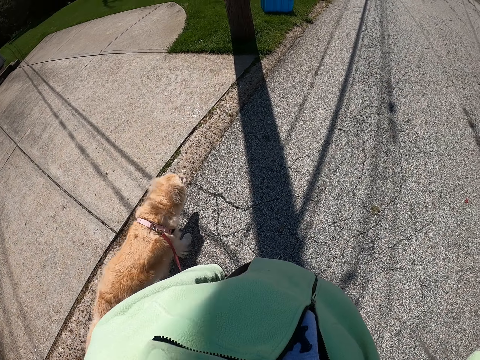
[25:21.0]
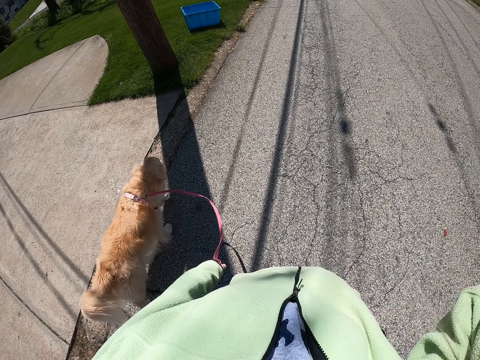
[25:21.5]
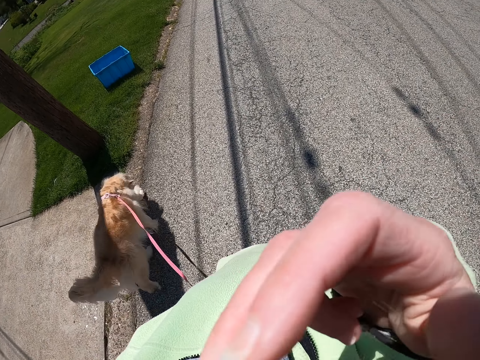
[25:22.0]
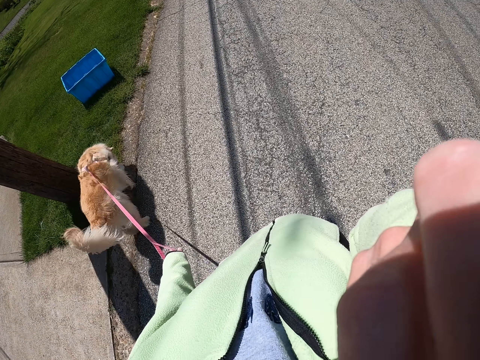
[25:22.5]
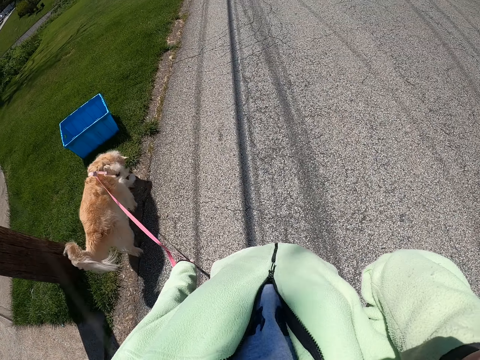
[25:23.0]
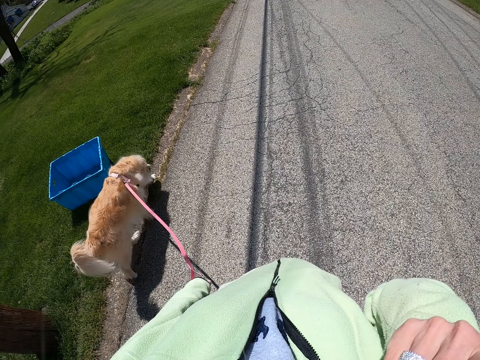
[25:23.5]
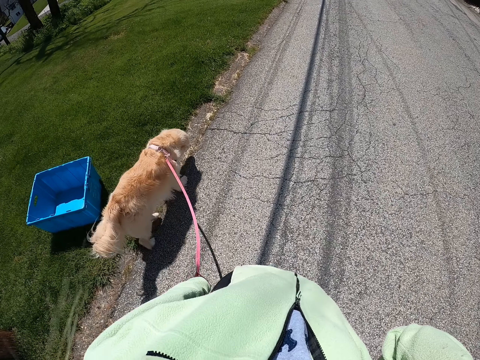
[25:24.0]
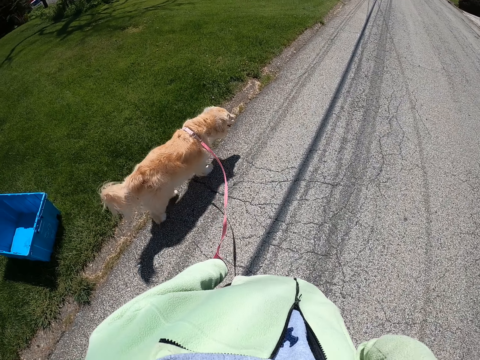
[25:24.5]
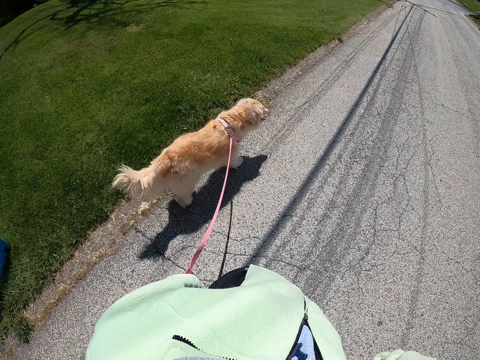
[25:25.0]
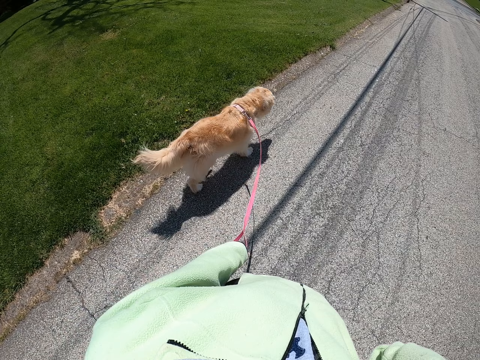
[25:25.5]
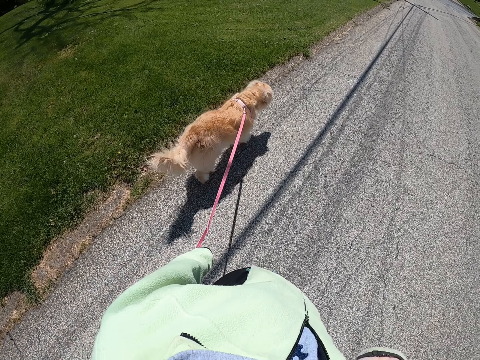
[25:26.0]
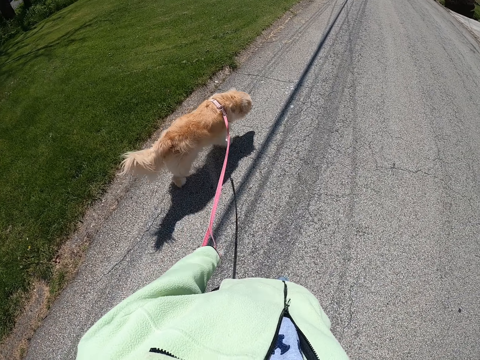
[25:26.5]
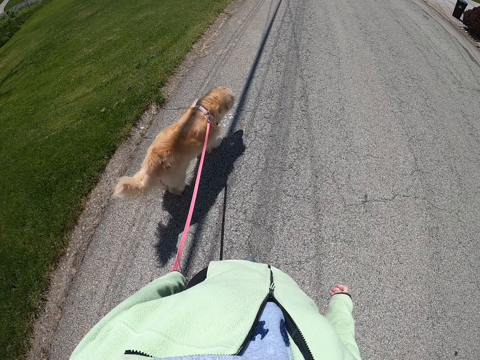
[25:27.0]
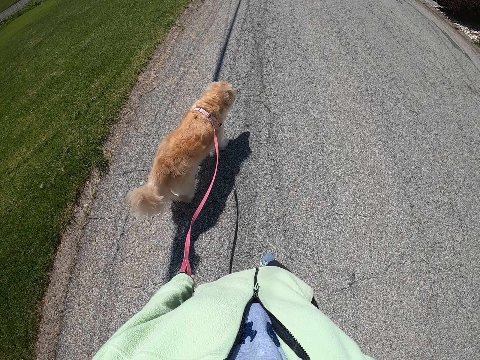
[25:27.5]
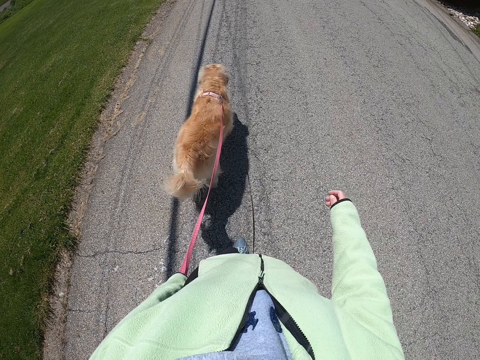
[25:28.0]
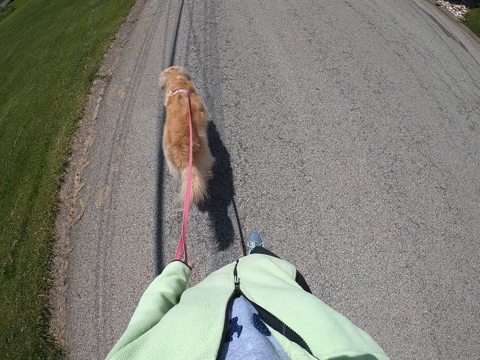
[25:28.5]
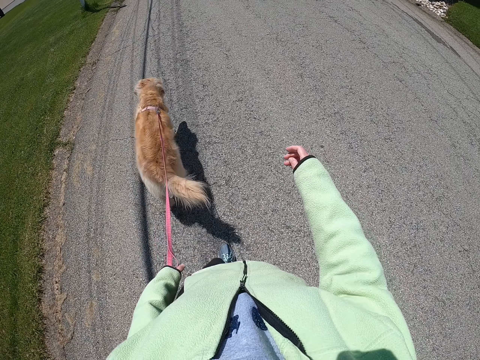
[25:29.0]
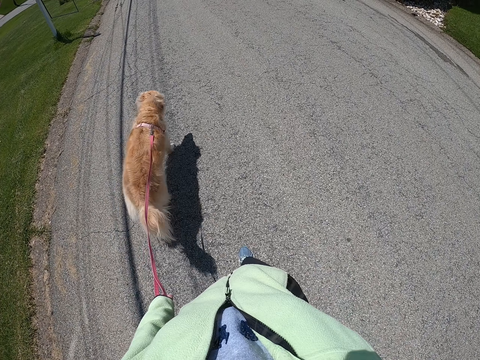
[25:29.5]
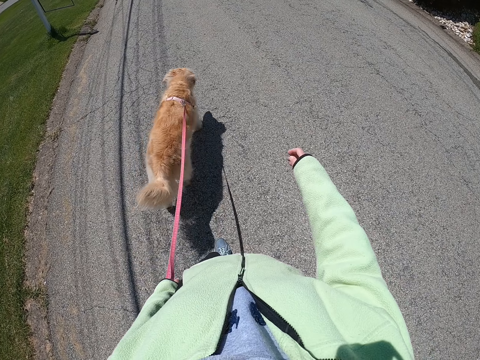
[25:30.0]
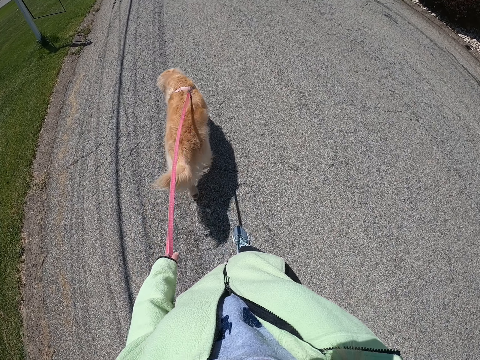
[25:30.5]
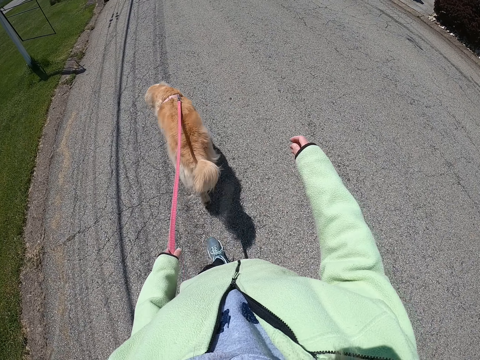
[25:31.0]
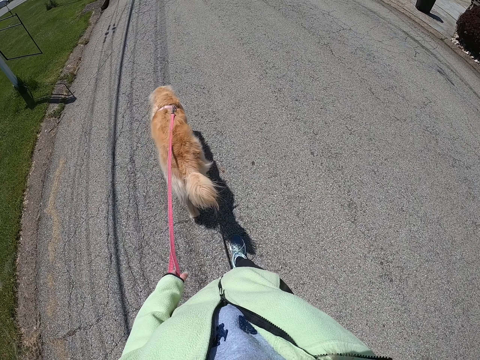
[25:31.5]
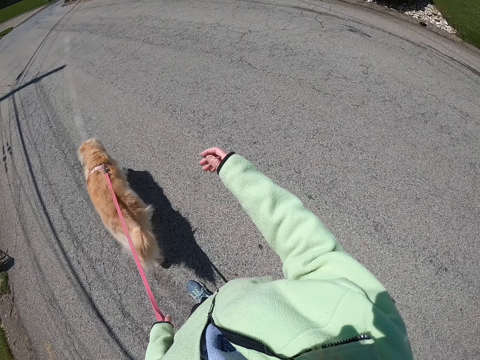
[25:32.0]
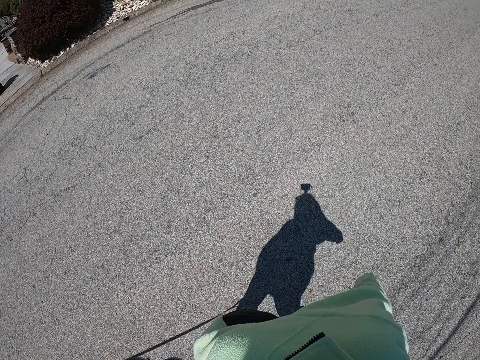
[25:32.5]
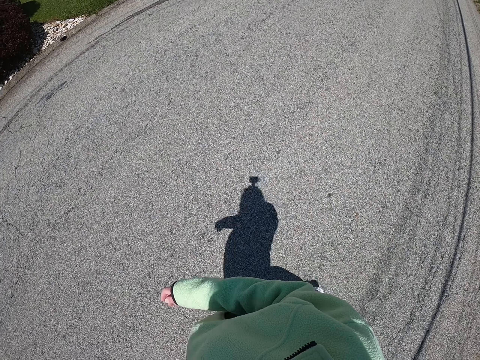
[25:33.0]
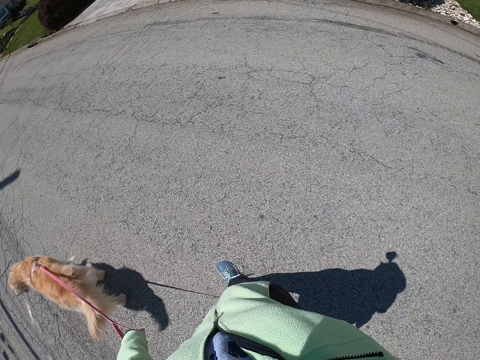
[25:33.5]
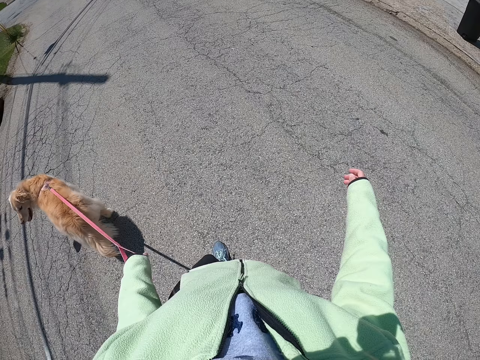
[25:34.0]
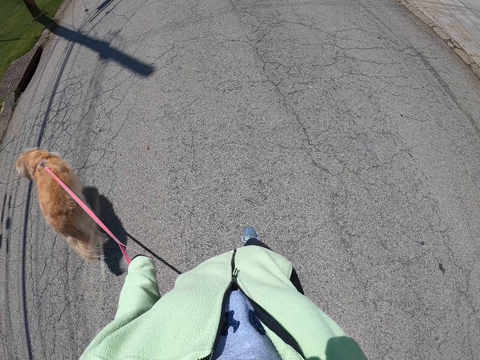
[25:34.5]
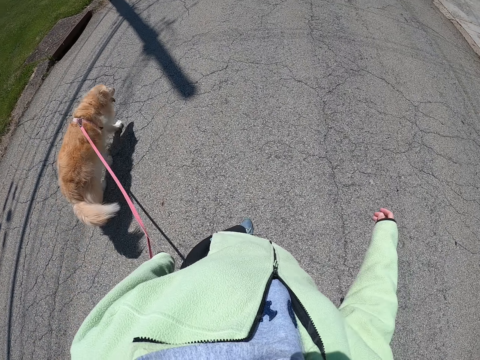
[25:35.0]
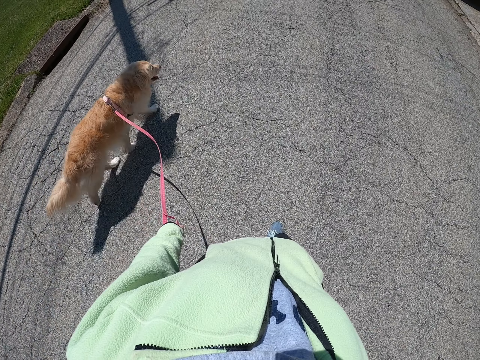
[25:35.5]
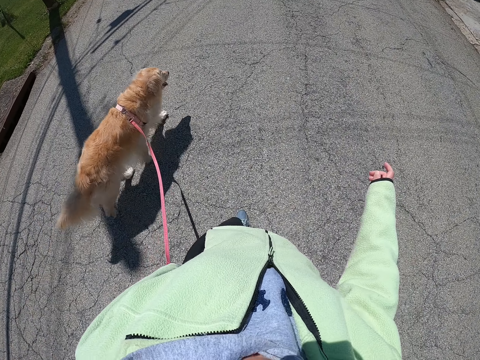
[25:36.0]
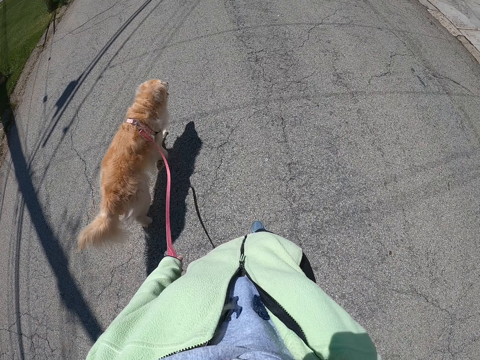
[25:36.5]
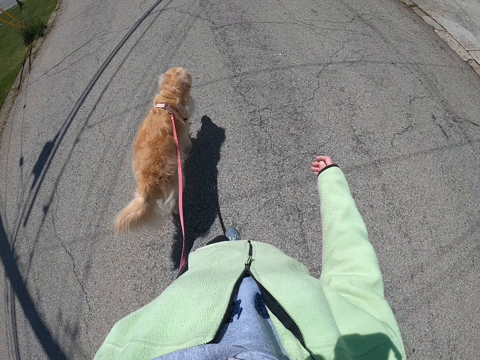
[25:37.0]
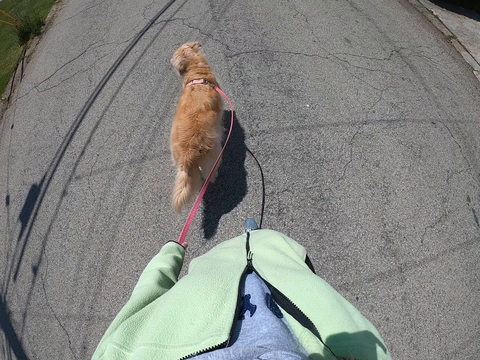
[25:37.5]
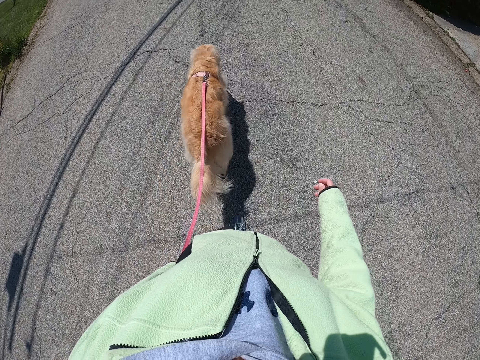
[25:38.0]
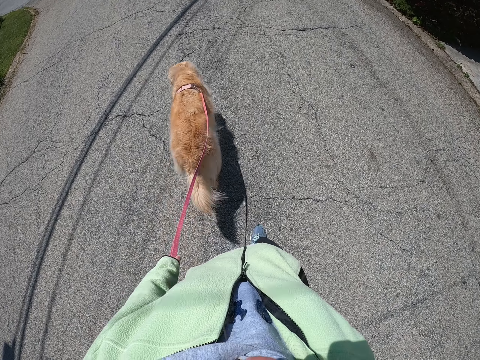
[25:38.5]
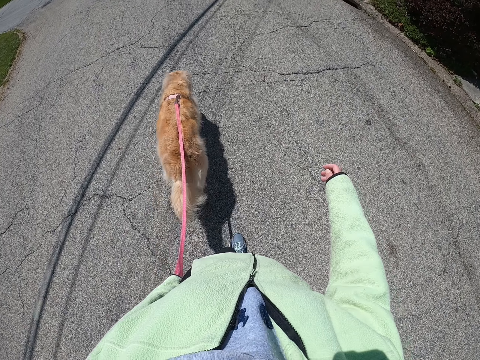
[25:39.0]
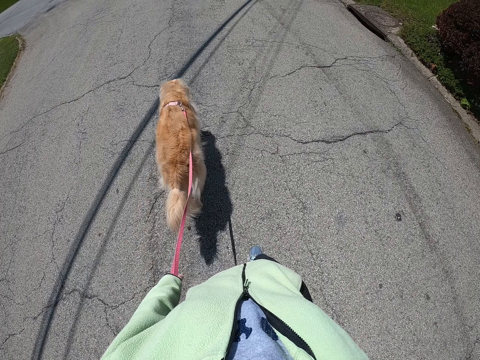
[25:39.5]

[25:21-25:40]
The camera wearer touches her face. She walks the dog along the pavement. She looks around. She walks the dog along the pavement.

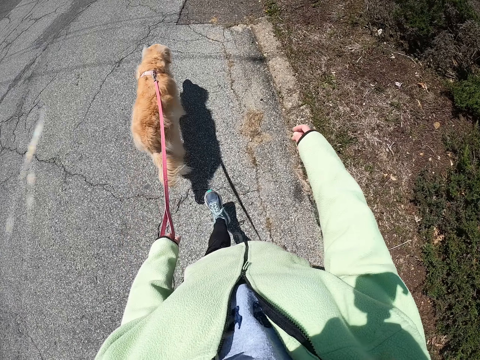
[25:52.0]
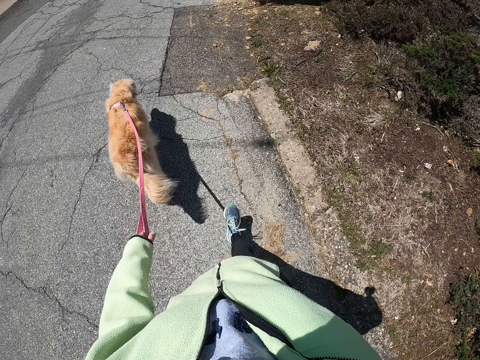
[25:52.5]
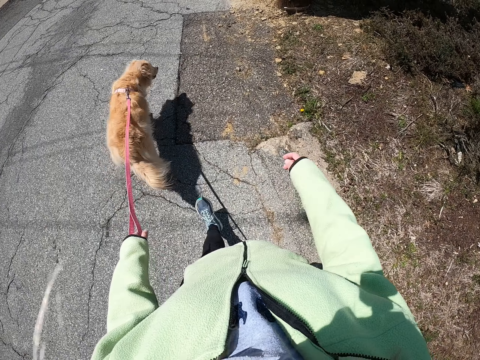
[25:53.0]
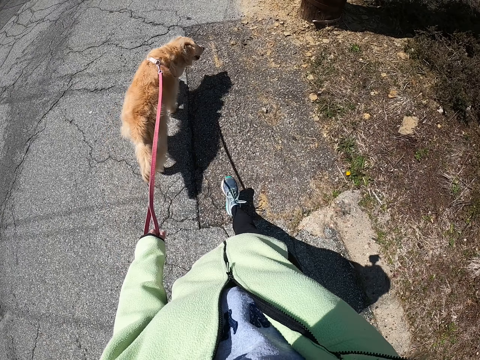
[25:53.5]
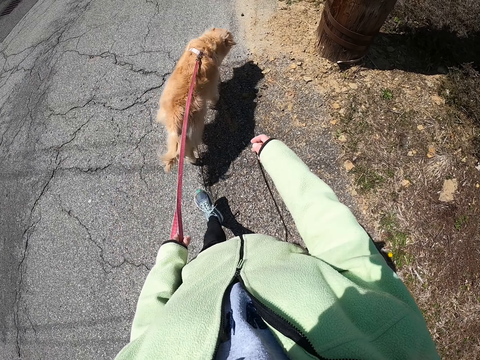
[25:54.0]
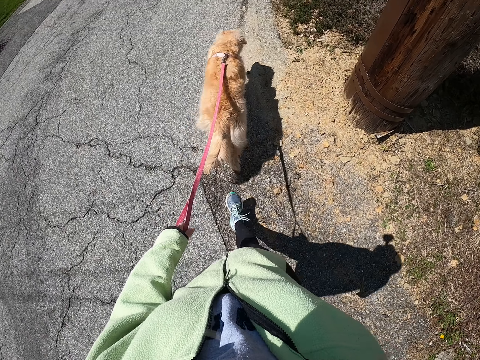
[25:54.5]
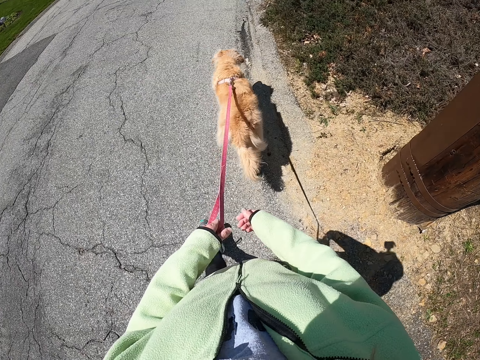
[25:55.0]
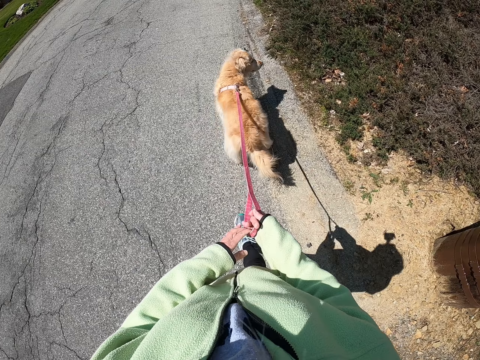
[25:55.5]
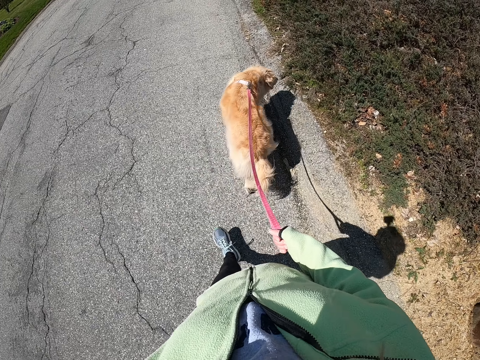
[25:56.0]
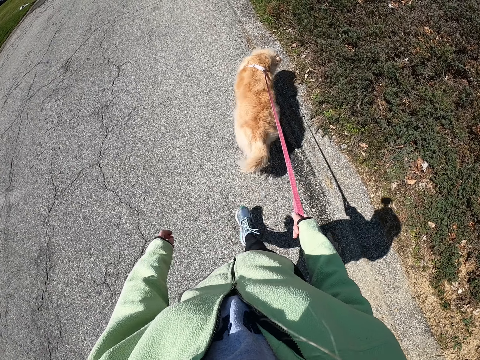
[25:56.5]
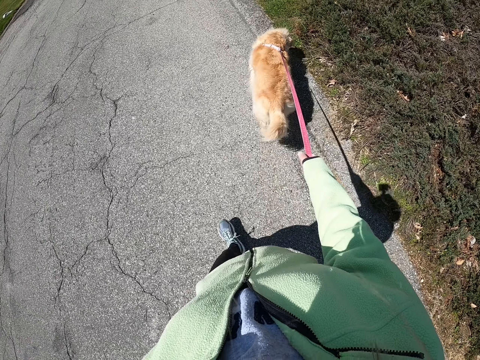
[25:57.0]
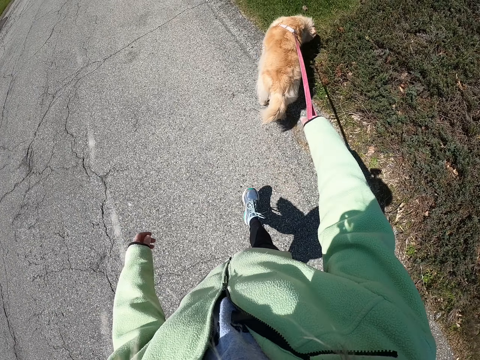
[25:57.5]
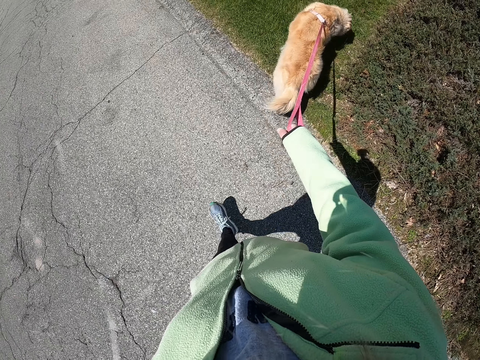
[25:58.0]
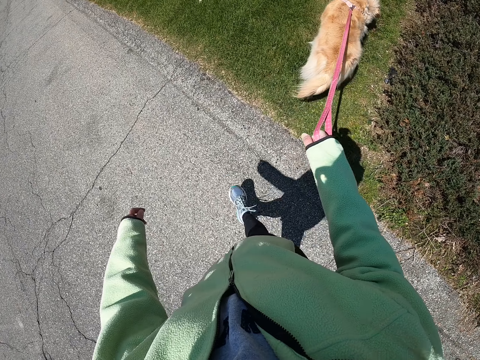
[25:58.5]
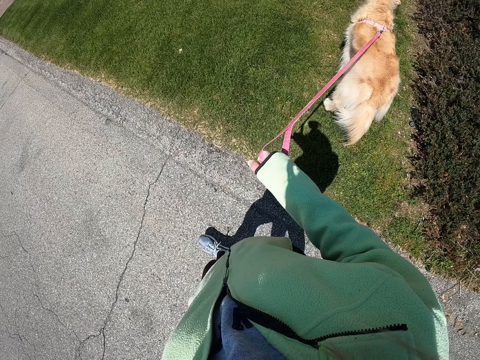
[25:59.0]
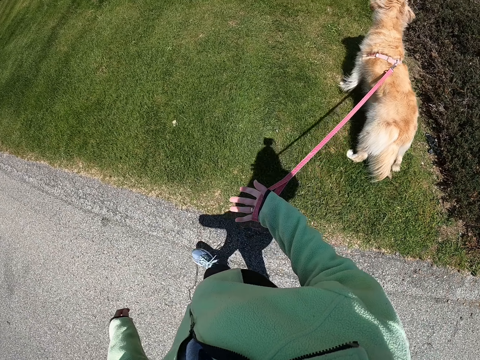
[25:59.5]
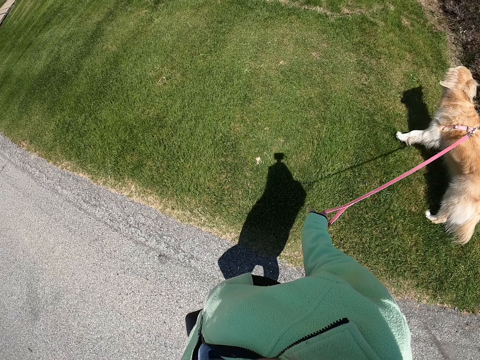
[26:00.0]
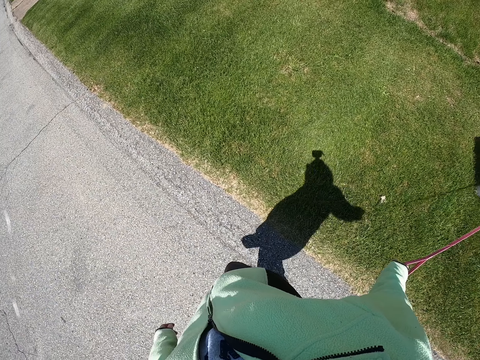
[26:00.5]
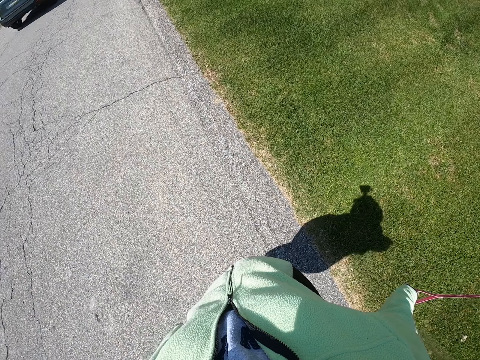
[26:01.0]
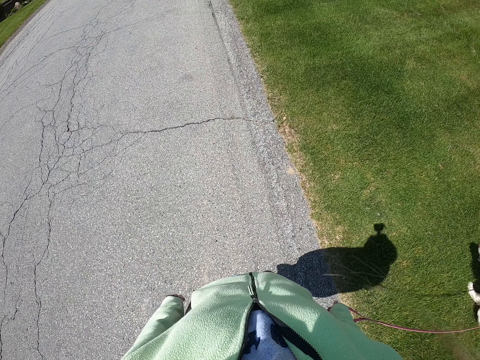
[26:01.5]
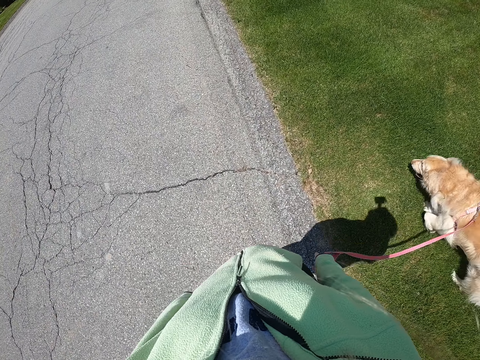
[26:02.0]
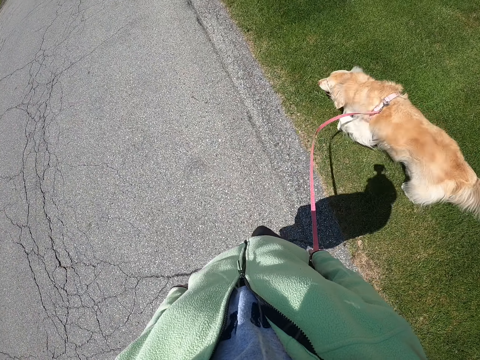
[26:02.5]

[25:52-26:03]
The camera wearer moves the dog's leash from her left hand to her right hand. She walks the dog along the pavement.
